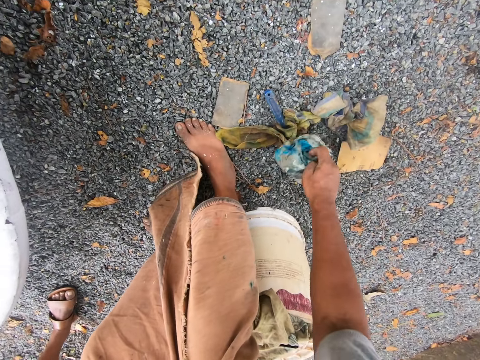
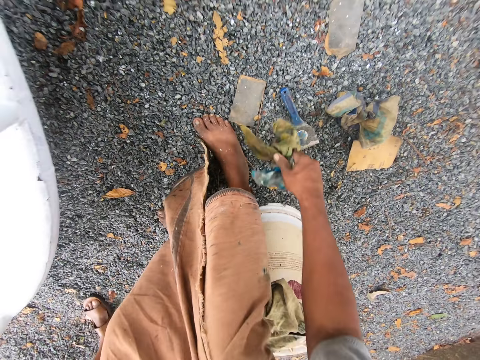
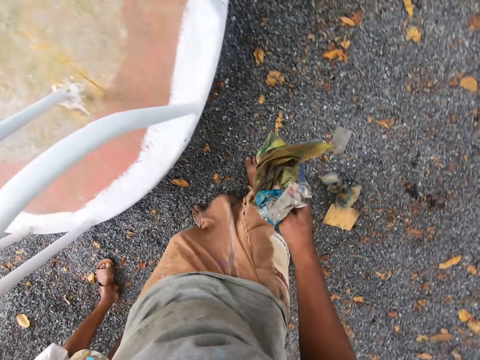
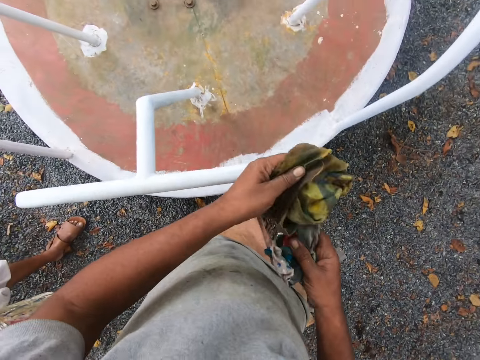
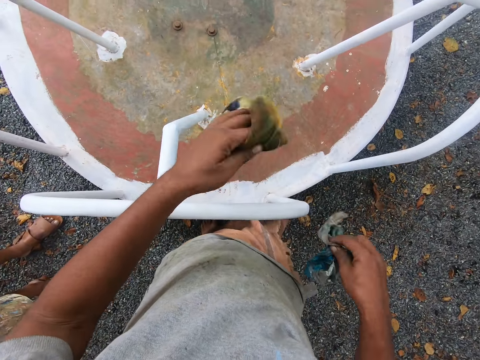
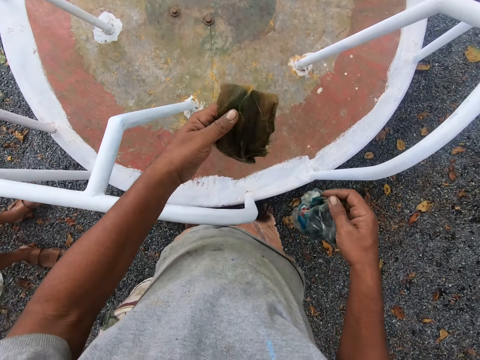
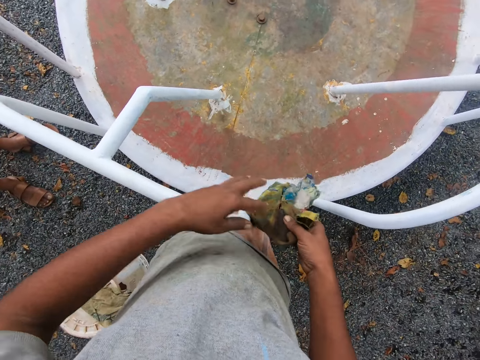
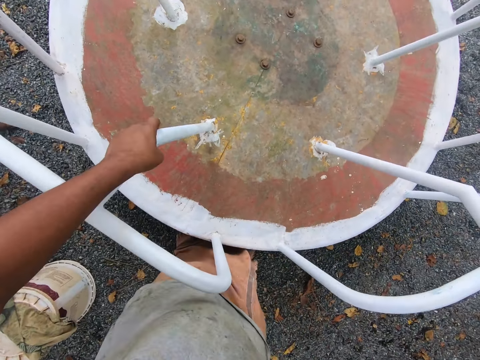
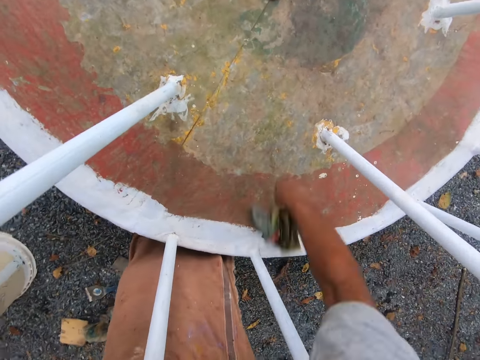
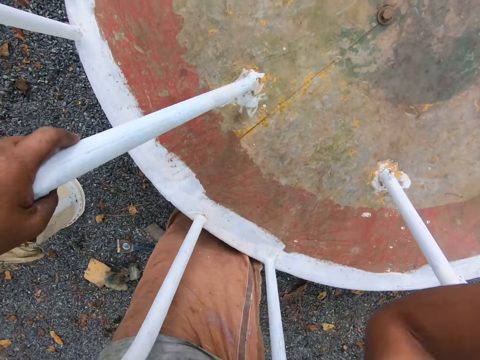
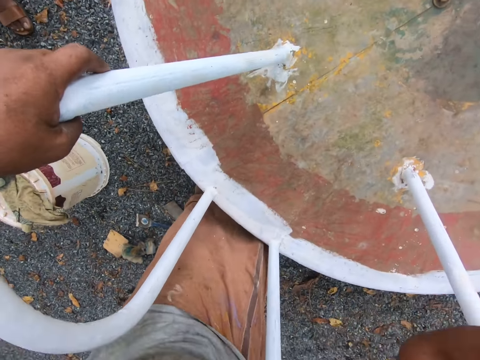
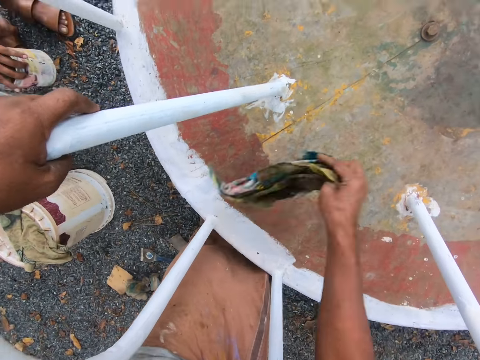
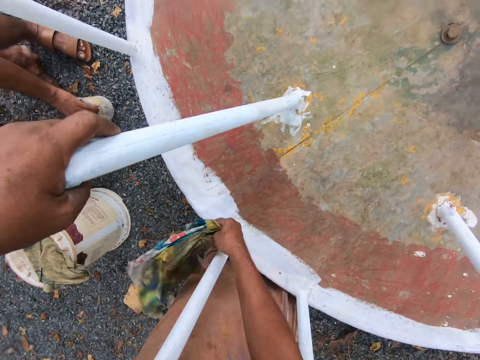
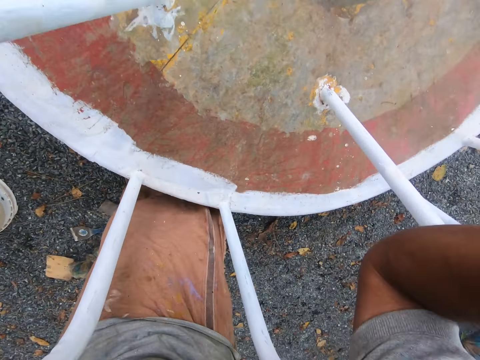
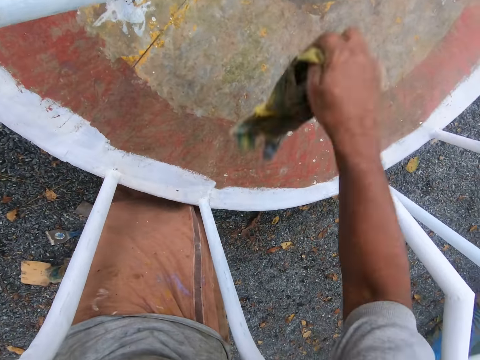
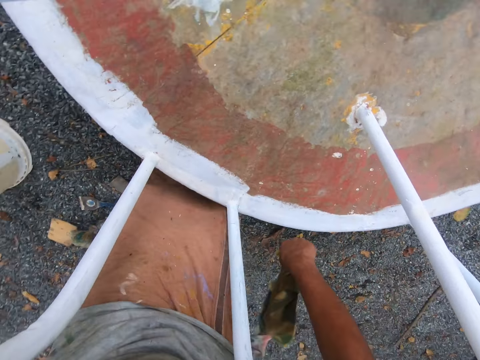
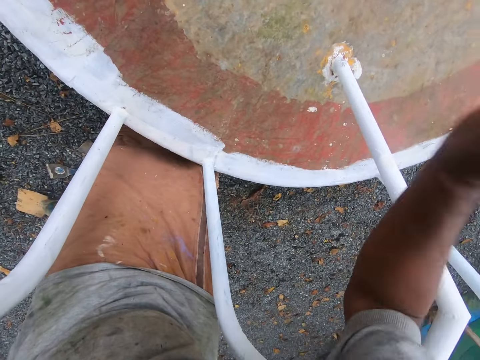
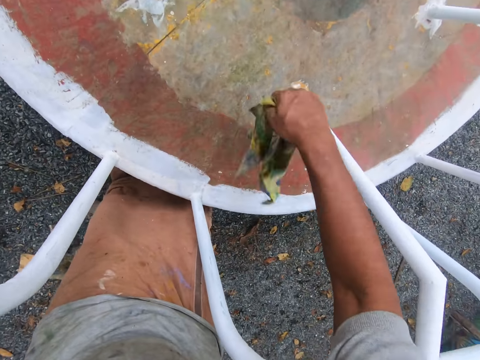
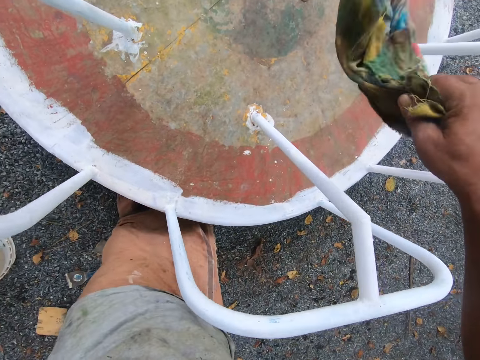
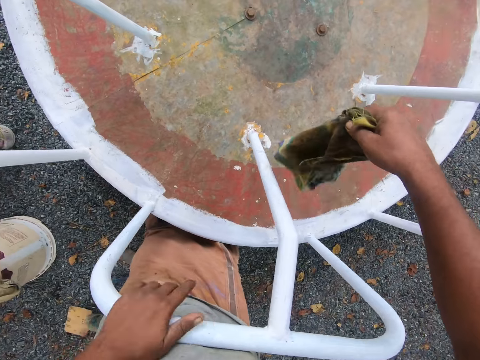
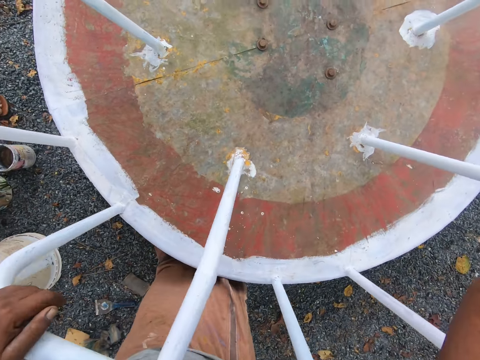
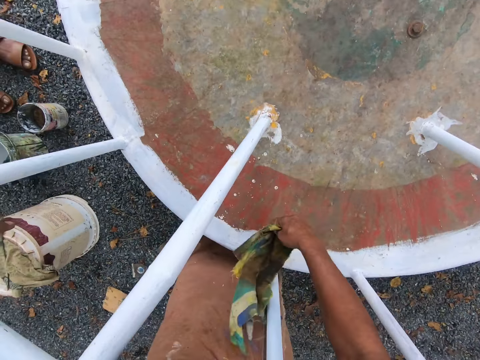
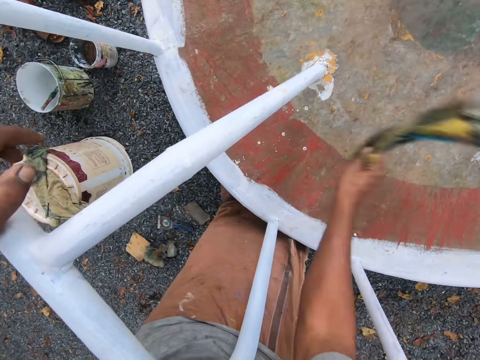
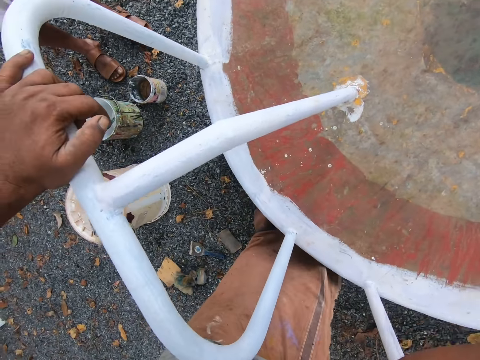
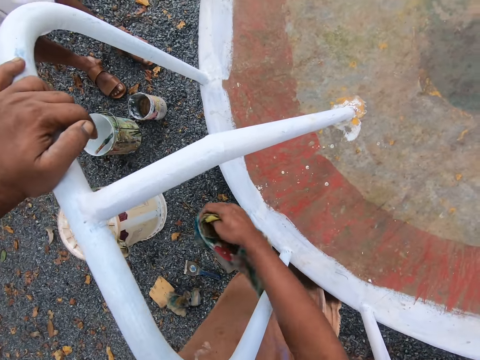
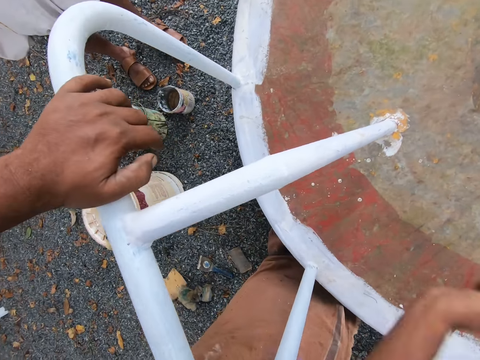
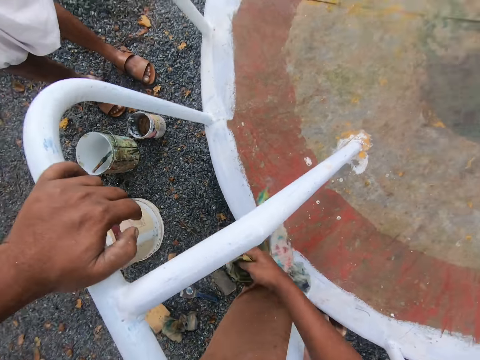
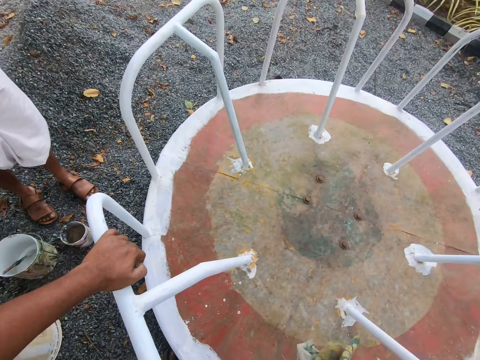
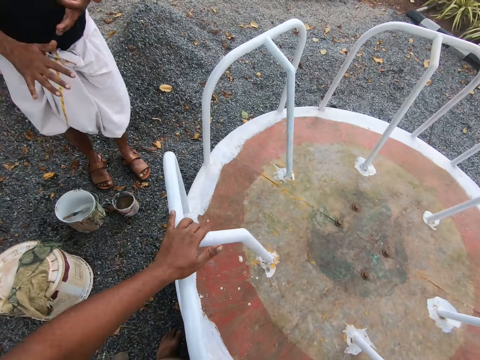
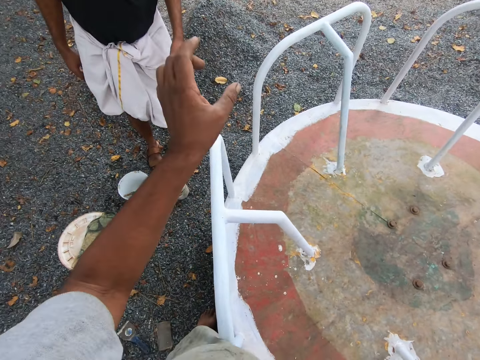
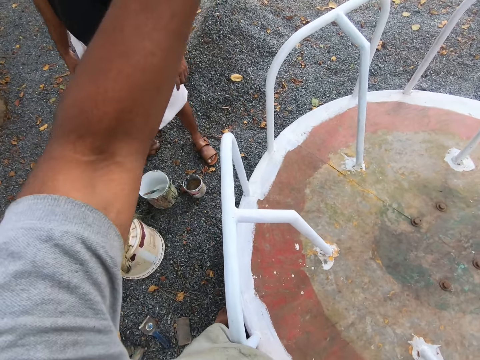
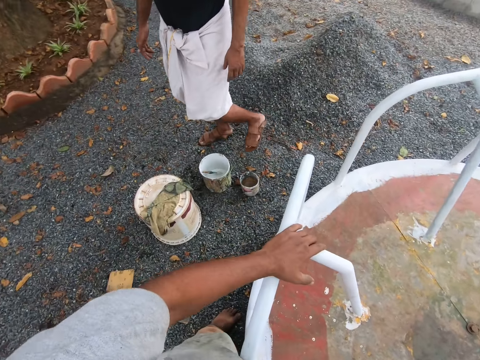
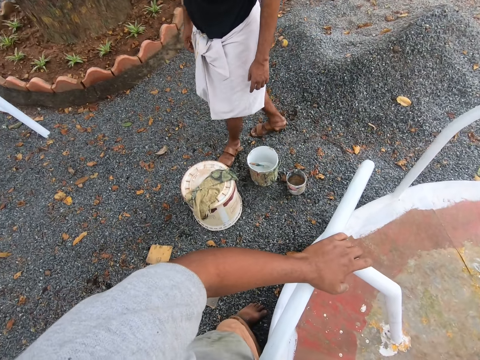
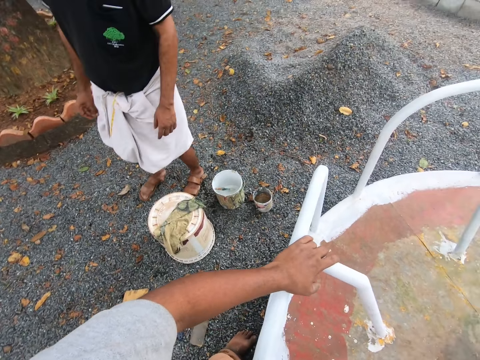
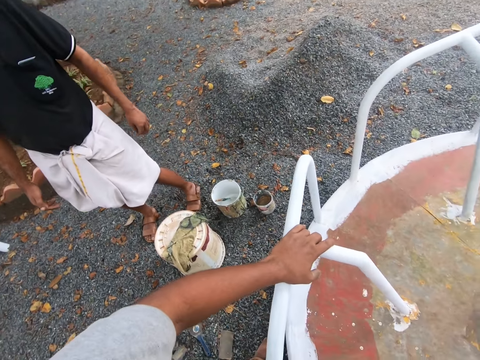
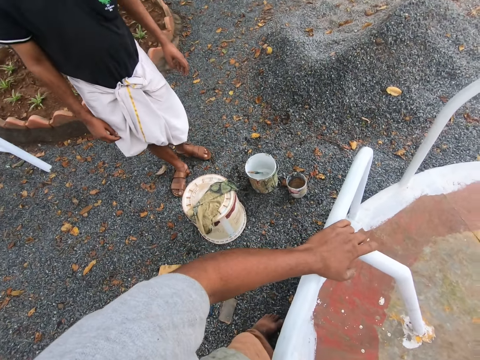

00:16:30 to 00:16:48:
The camera wearer picks up another rag from the ground with his right hand. He flaps the rags with his right hand. He stands up. He passes one rag from his right hand to his left hand. He holds the clothes with both his hands. He shakes the rags in both hands. He passes the rag in his left hand to his right hand. He holds the playground roundabout with his left hand. He wipes the surface of the playground roundabout with the rags in his right hand. He hits the pieces of cloth on the swing. A man talks to the camera wearer. The camera wearer hits the pieces of cloth on the swing. He interacts with the man. The man talks to the camera wearer. The camera wearer holds another railing with his left hand. He talks to the man. He hits the pieces of cloth on the swing. He talks to the man.

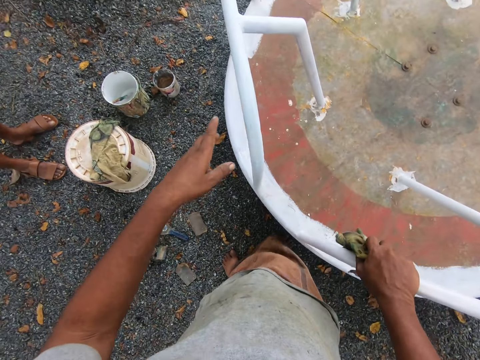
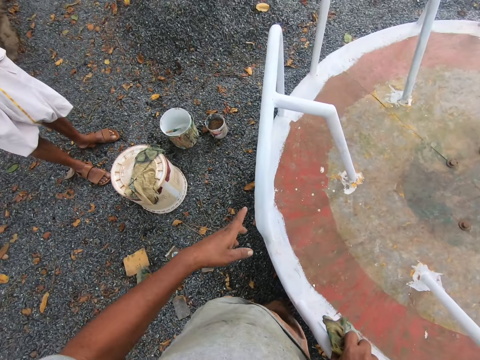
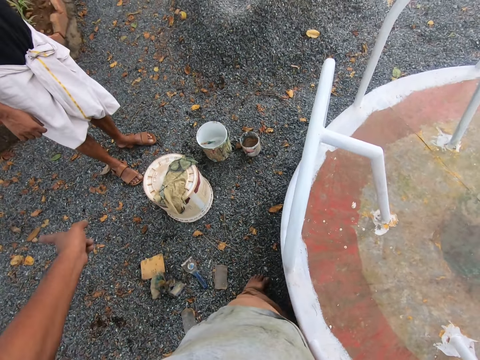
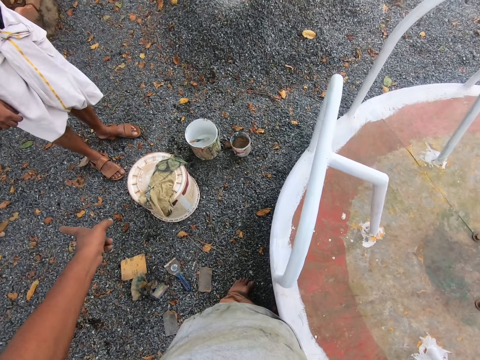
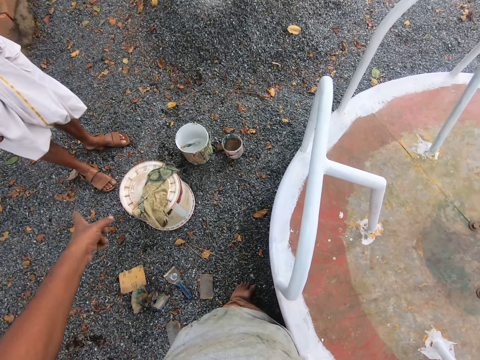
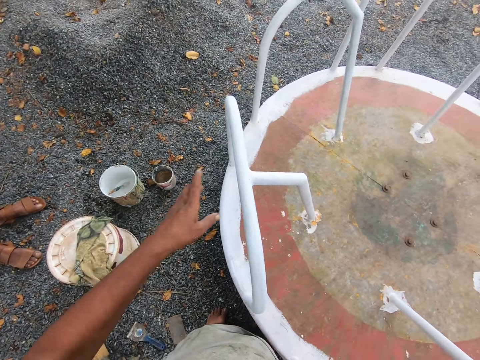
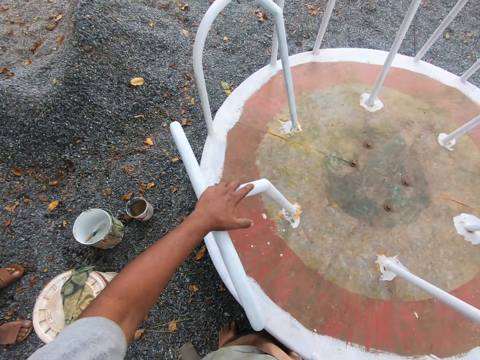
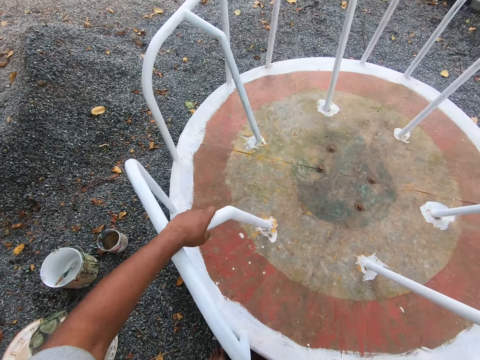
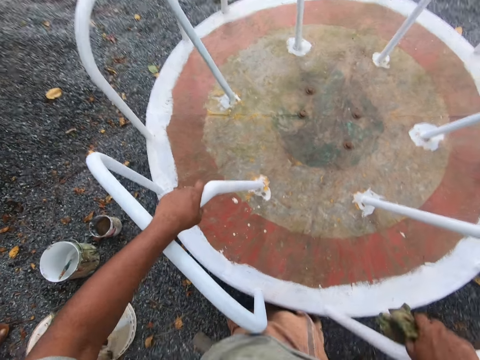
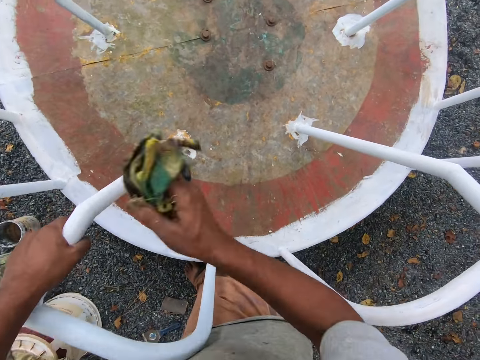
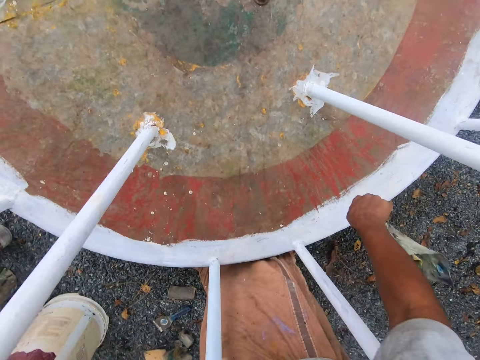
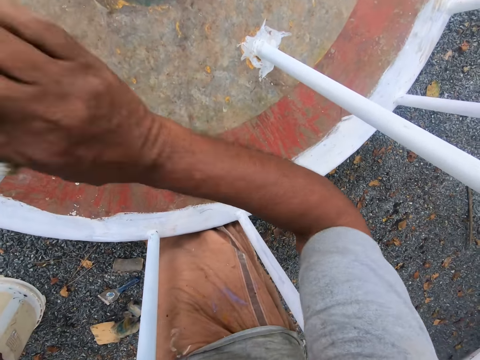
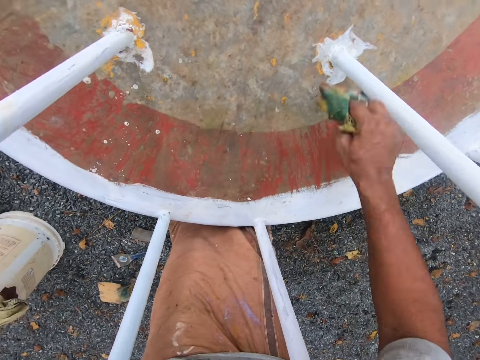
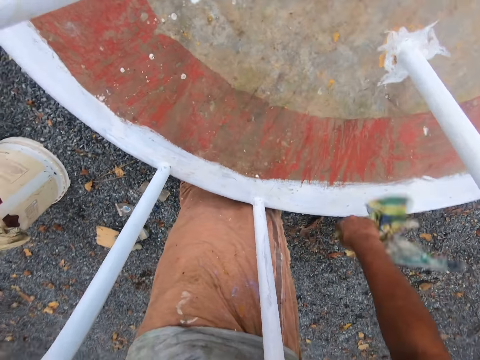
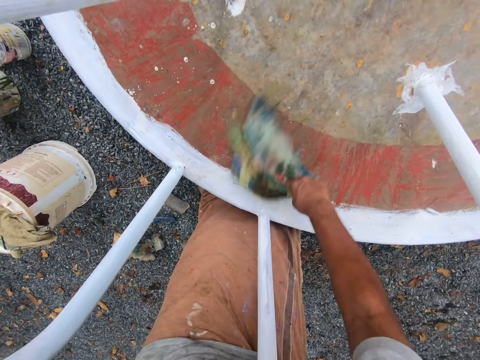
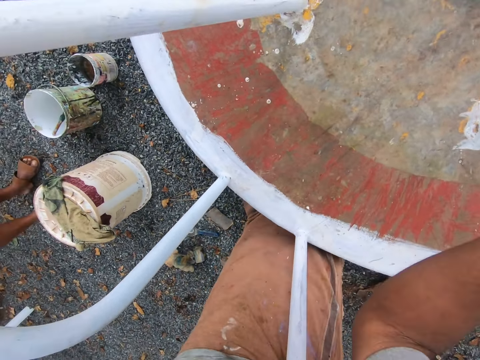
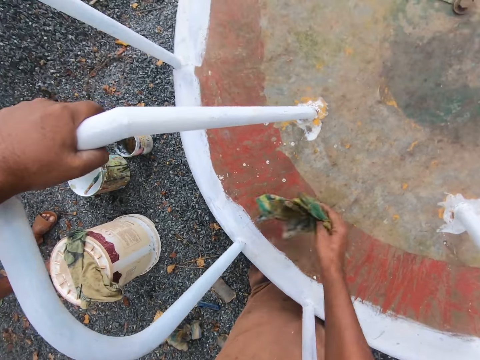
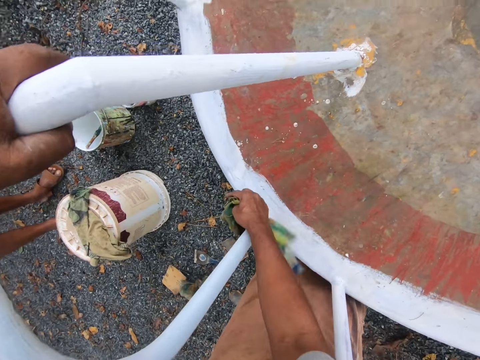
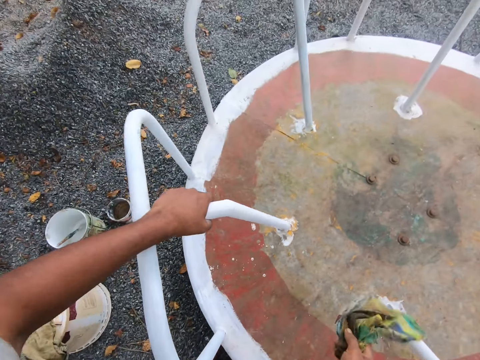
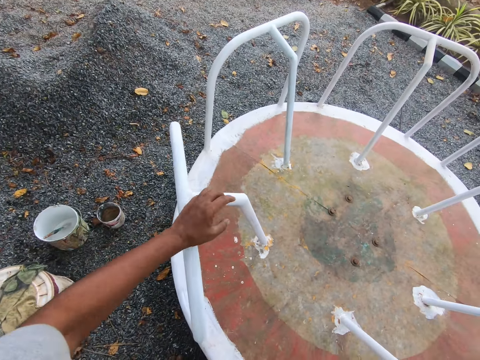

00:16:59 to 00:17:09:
The camera wearer holds the playground roundabout with his left hand. He talks to a man. He wipes the surface of the playground roundabout with the rags in his right hand. He hits the pieces of cloth on the swing. He talks to the man.
